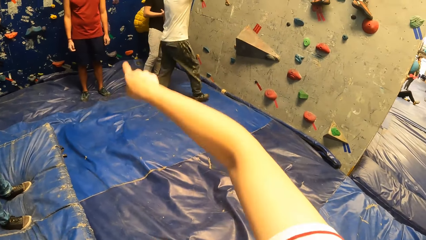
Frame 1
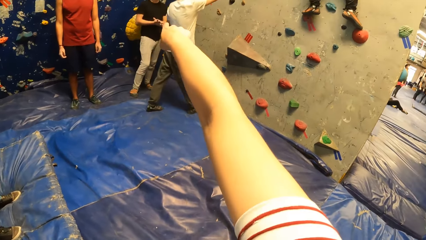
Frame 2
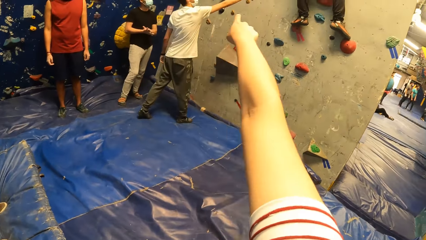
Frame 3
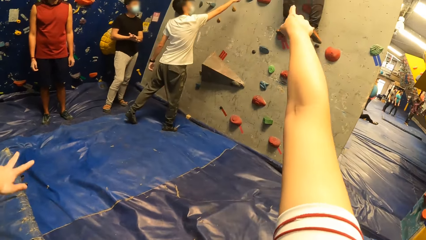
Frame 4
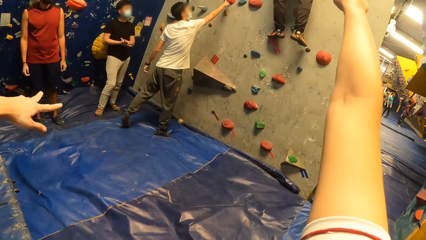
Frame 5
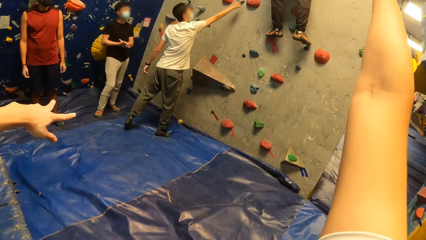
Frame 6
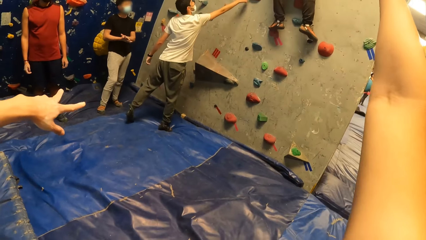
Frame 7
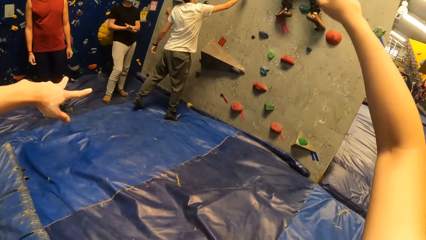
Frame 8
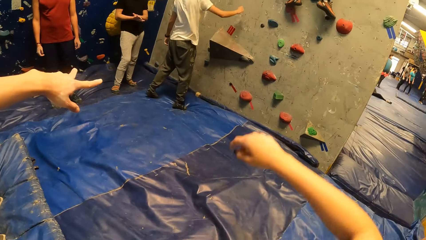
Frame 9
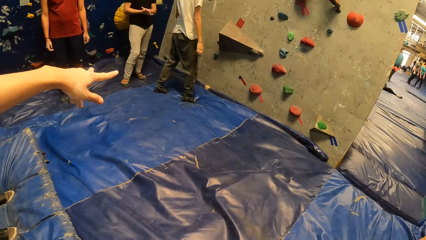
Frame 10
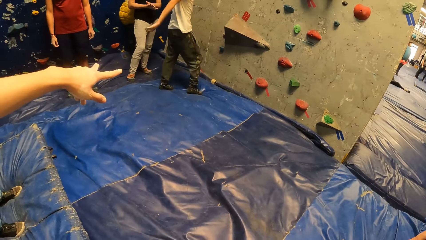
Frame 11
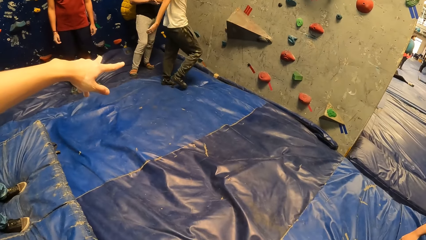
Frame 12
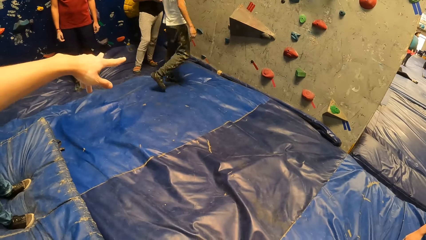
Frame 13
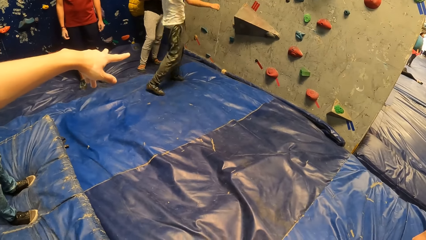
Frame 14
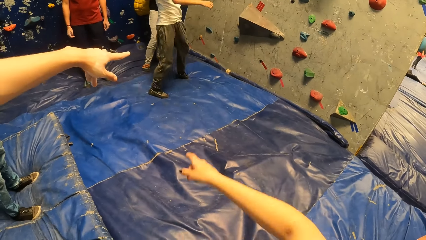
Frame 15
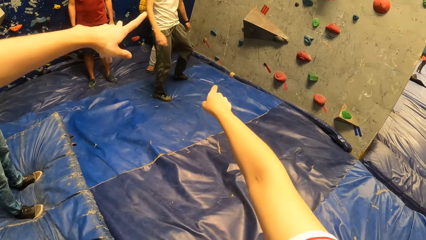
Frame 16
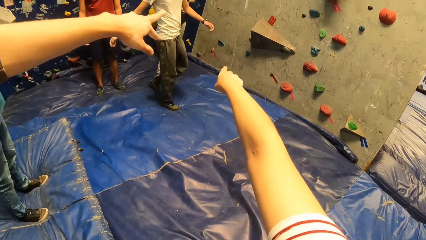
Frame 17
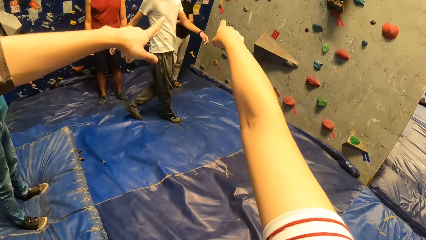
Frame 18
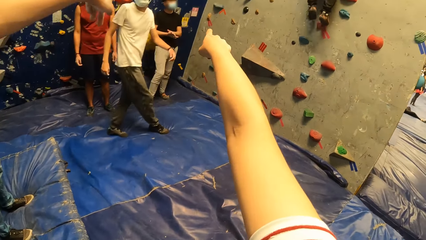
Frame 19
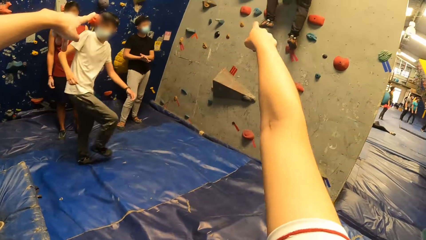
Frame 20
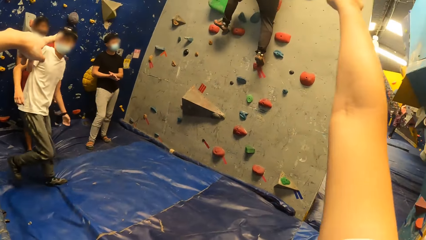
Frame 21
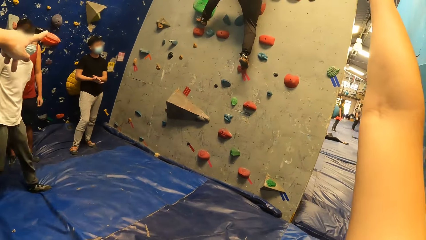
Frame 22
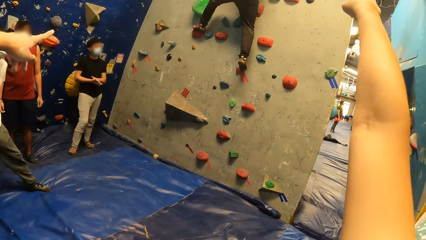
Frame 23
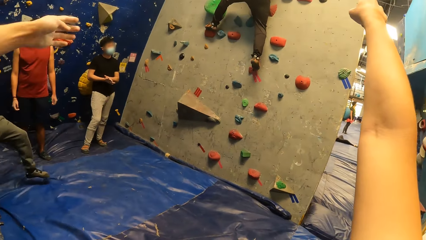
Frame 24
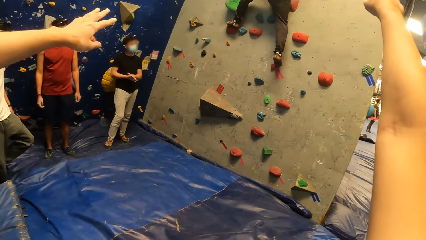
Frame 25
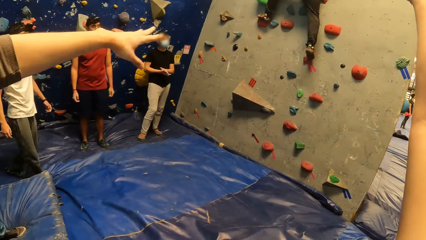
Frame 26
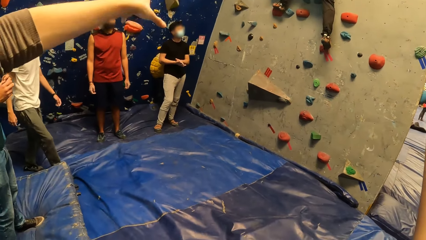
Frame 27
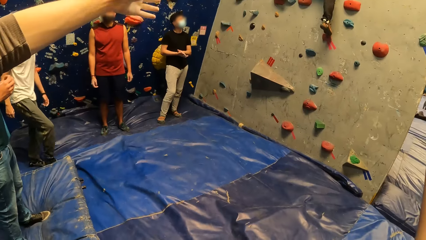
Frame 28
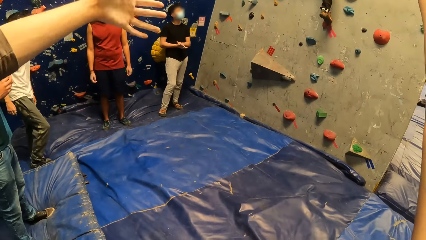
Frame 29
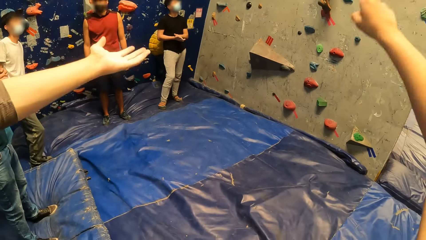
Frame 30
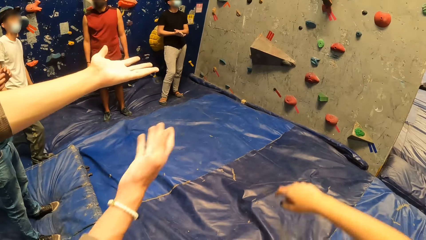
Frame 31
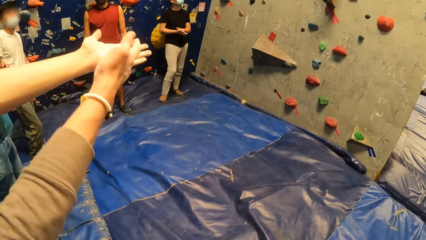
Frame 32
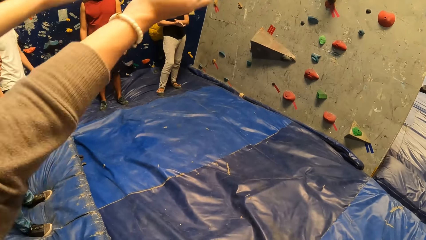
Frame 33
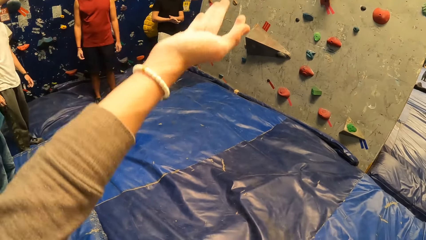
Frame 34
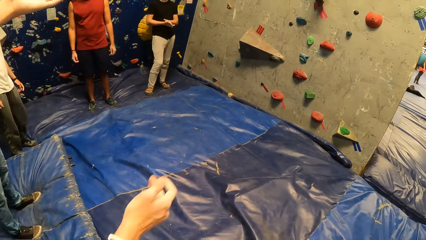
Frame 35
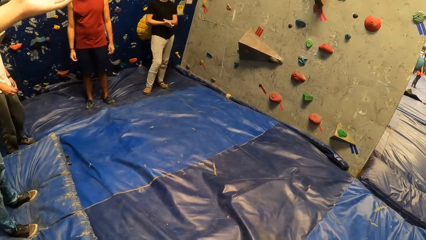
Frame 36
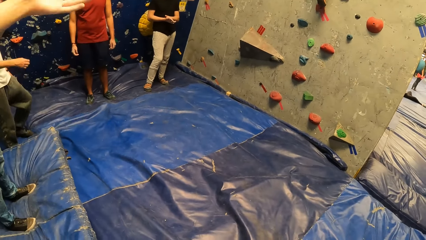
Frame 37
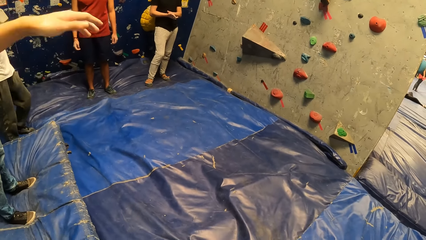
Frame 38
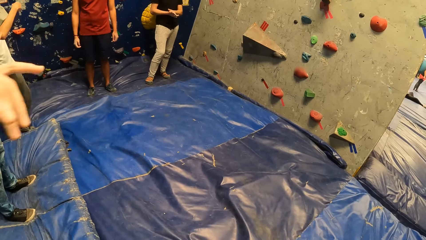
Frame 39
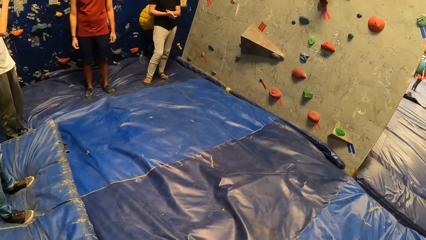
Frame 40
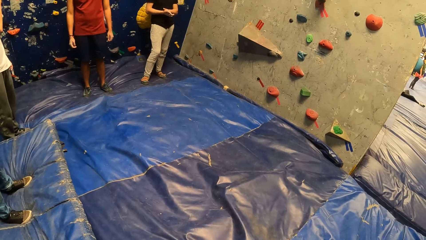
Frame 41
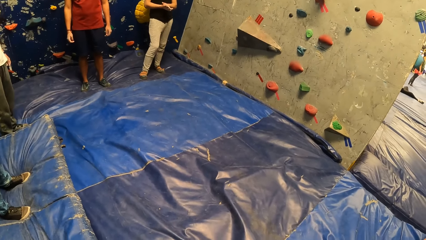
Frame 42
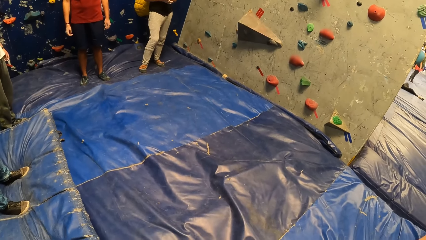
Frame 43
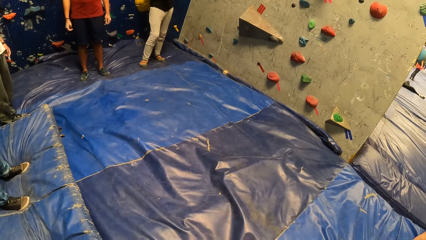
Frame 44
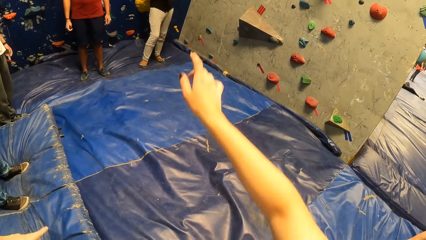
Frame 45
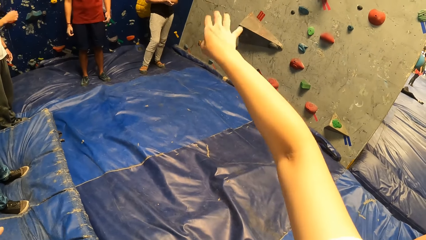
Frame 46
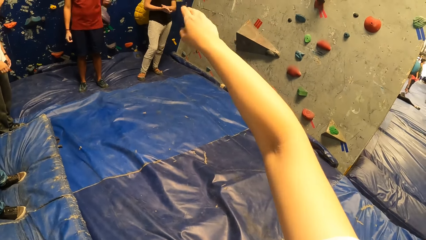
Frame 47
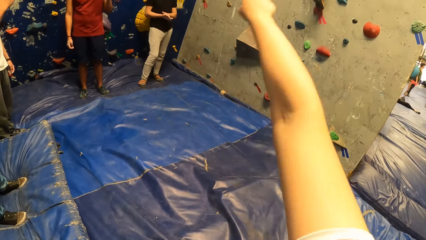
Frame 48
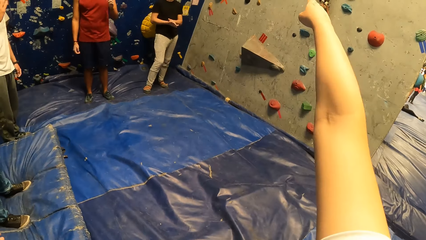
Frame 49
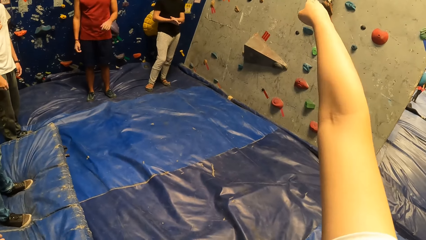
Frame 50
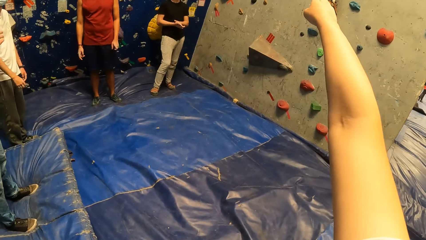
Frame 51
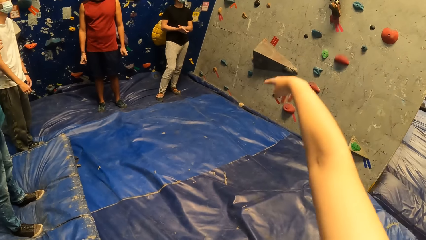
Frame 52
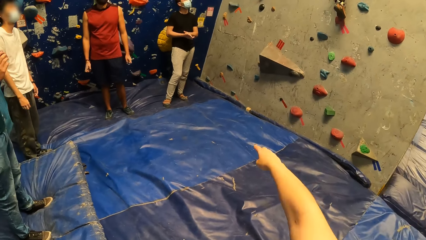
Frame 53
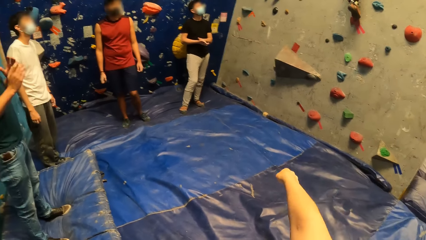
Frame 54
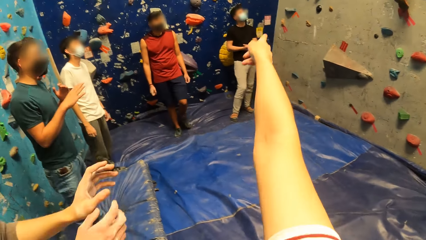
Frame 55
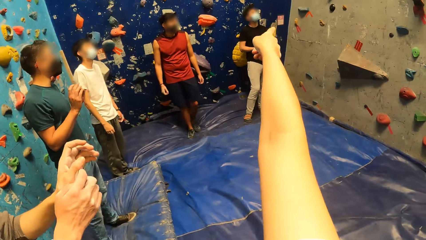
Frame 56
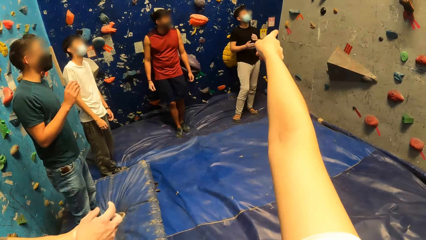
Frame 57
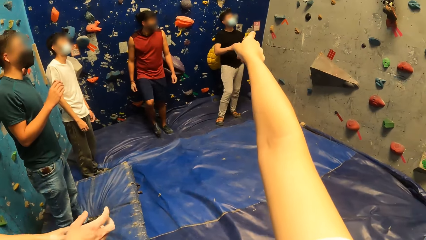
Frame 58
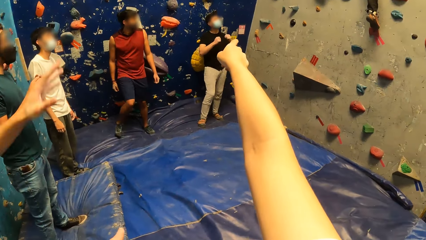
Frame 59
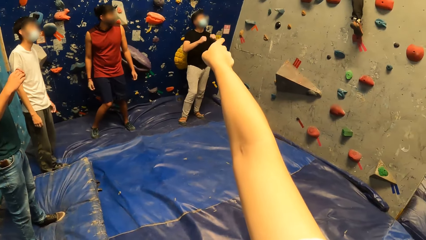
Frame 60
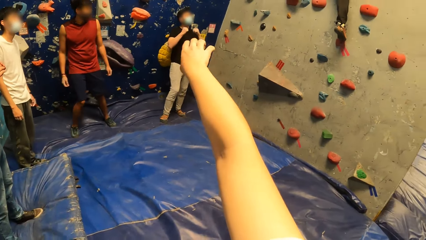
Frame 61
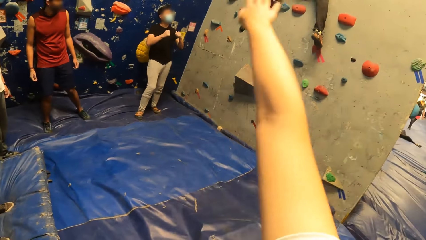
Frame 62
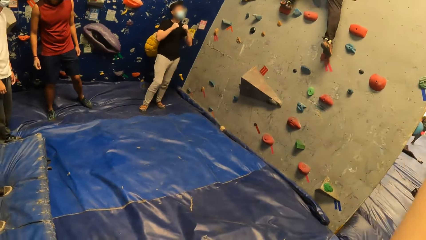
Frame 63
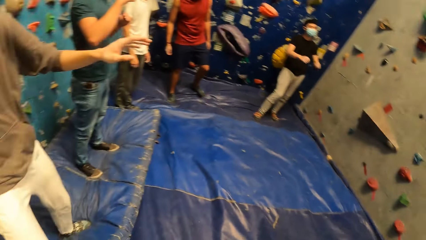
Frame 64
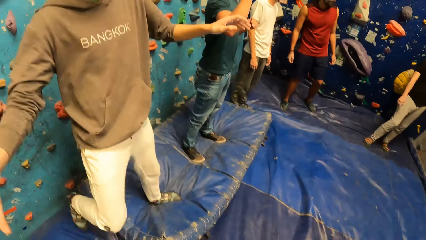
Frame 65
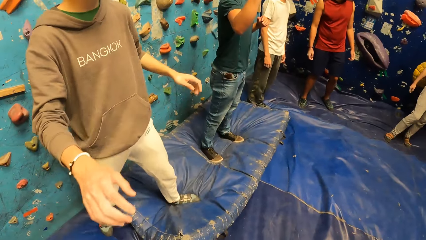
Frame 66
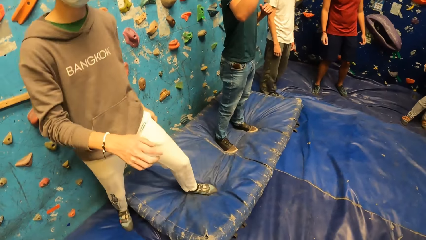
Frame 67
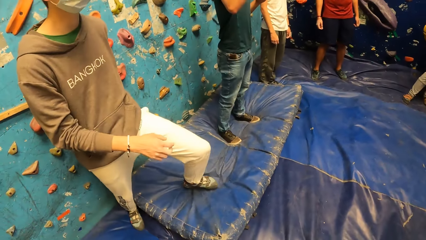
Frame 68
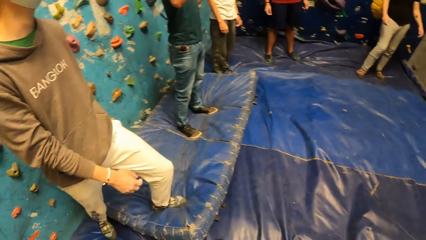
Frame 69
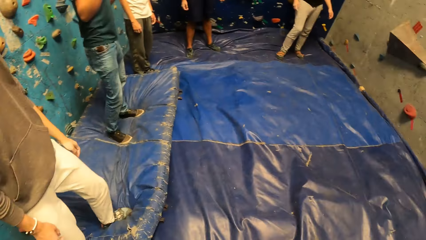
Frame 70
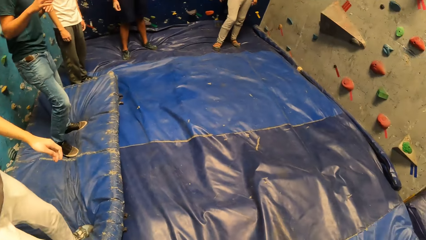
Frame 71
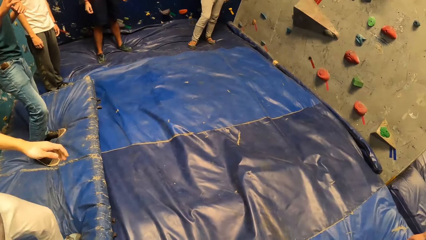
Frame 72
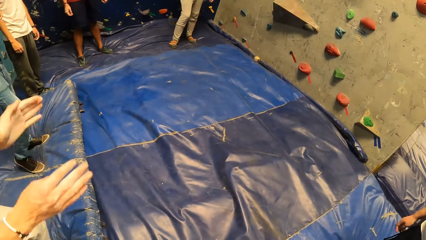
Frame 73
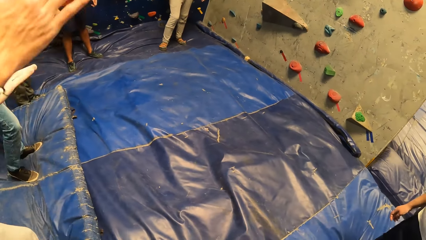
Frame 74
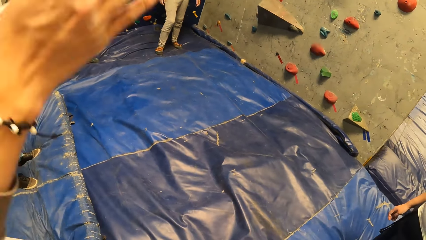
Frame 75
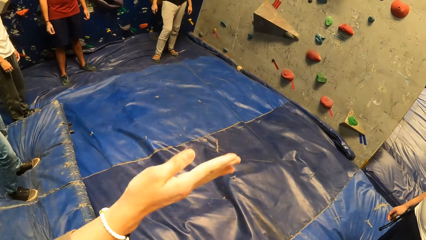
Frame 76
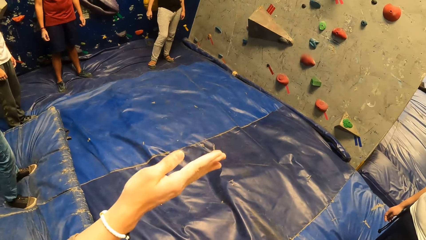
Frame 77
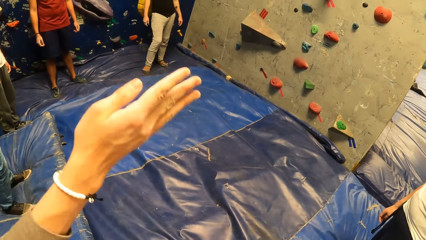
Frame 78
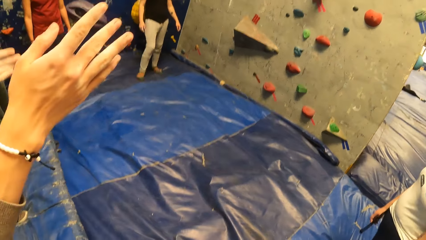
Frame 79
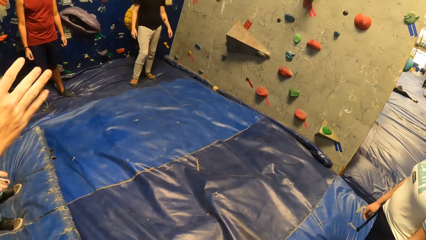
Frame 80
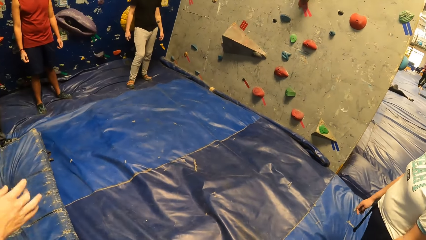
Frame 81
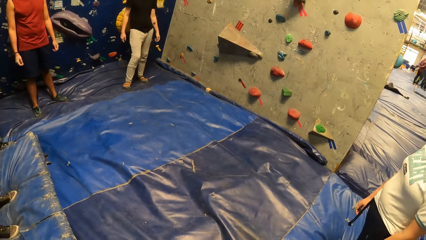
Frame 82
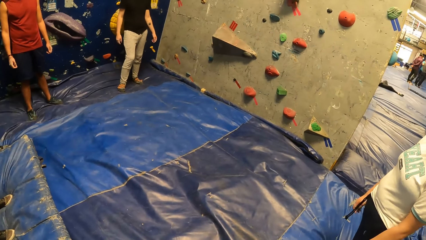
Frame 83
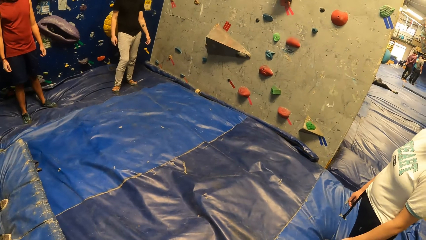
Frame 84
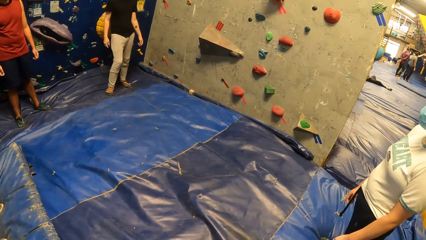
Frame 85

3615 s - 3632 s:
The camera wearer stretches his hand pointing at the climbing wall. He lowers his hand. He stretches his hand pointing at the climbing wall. He raises his hand higher. He lowers his hand. He stretches his hand pointing at the climbing wall. He lowers his hand. He raises his hand. He waves his hand to the right. He turns around.
